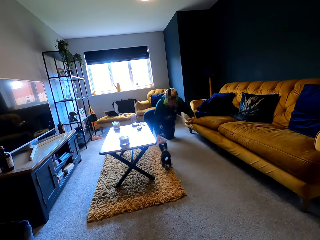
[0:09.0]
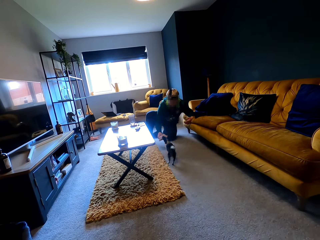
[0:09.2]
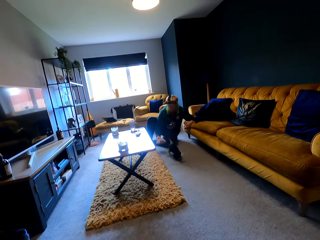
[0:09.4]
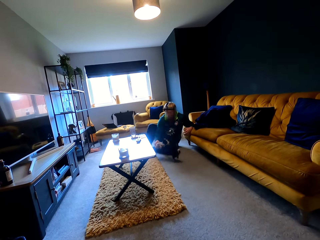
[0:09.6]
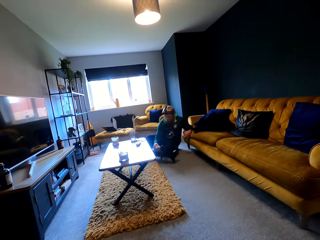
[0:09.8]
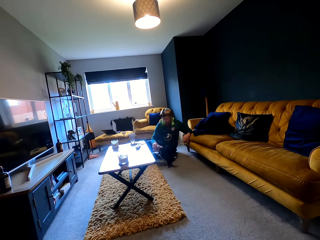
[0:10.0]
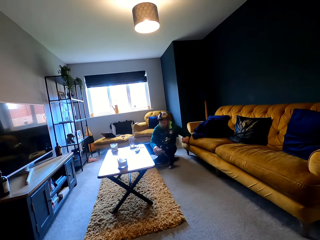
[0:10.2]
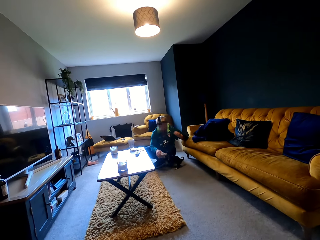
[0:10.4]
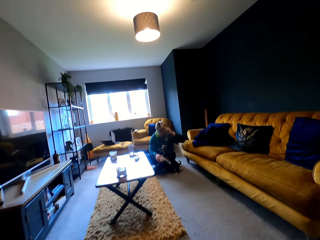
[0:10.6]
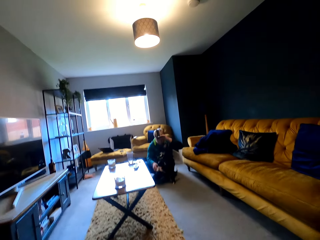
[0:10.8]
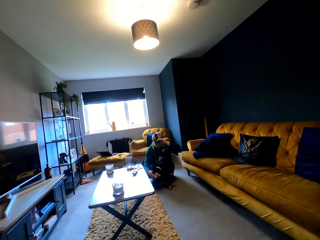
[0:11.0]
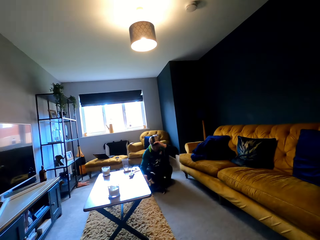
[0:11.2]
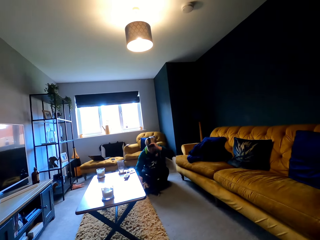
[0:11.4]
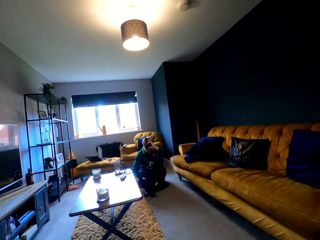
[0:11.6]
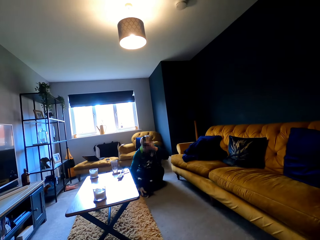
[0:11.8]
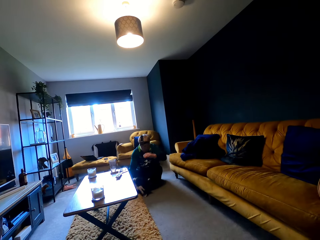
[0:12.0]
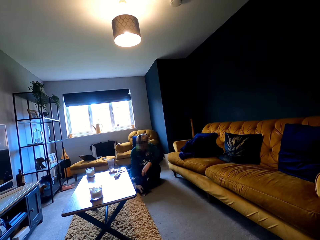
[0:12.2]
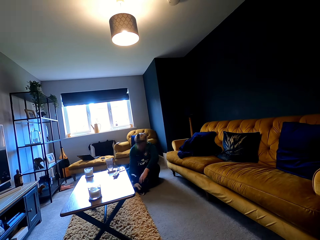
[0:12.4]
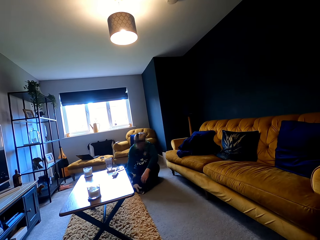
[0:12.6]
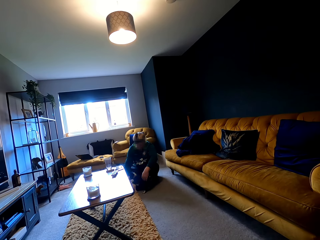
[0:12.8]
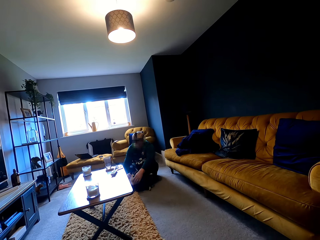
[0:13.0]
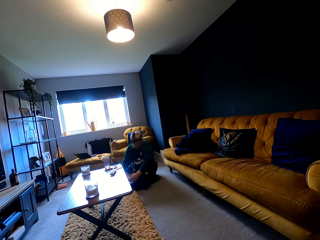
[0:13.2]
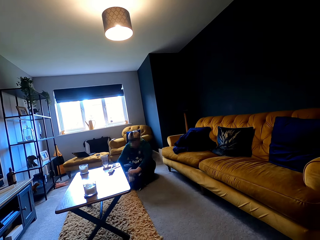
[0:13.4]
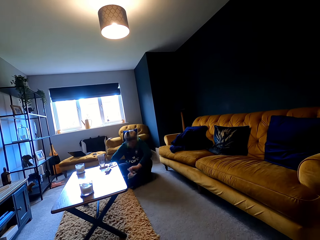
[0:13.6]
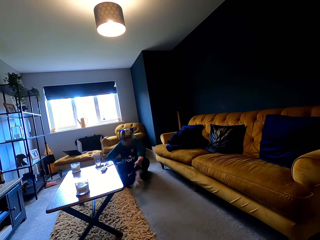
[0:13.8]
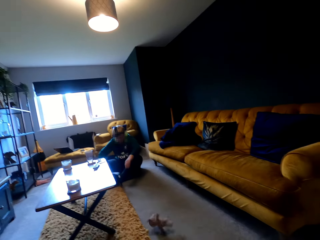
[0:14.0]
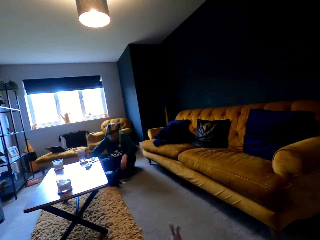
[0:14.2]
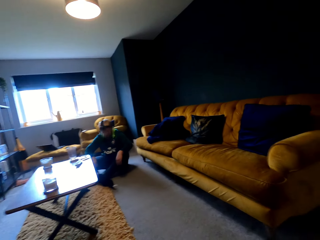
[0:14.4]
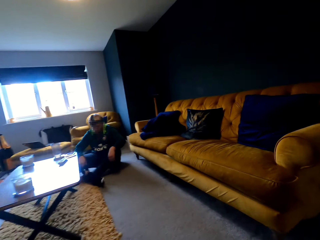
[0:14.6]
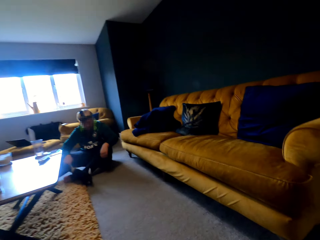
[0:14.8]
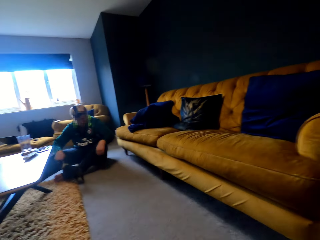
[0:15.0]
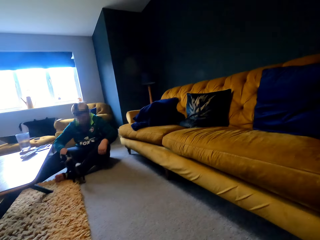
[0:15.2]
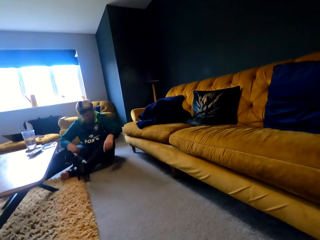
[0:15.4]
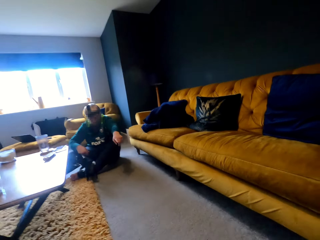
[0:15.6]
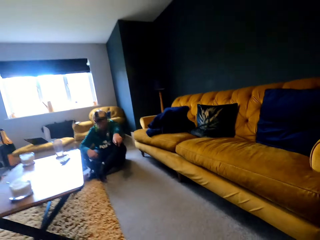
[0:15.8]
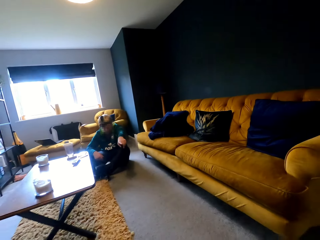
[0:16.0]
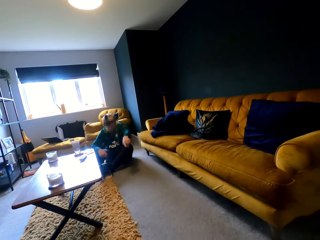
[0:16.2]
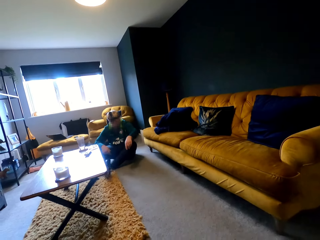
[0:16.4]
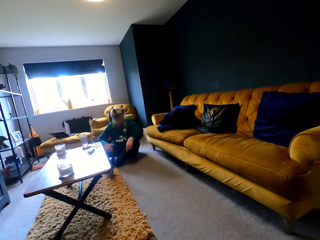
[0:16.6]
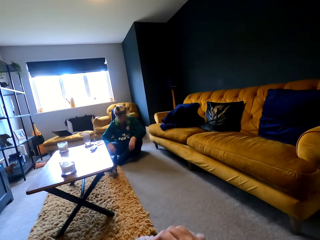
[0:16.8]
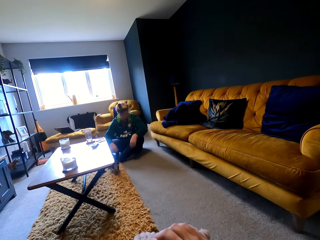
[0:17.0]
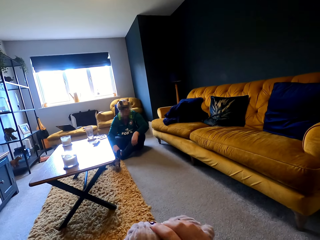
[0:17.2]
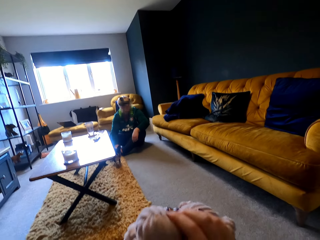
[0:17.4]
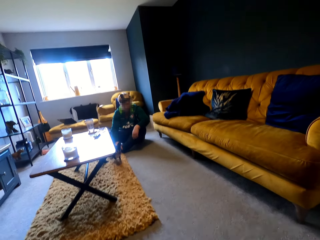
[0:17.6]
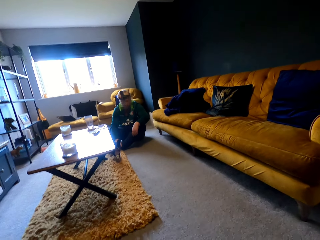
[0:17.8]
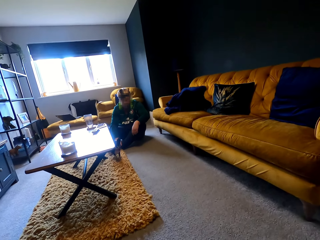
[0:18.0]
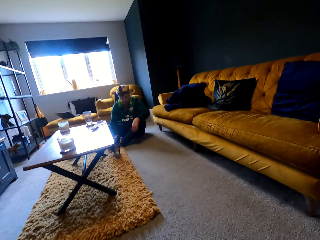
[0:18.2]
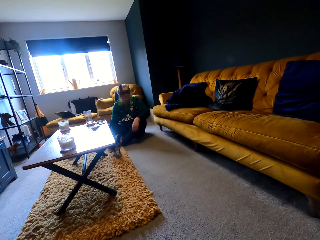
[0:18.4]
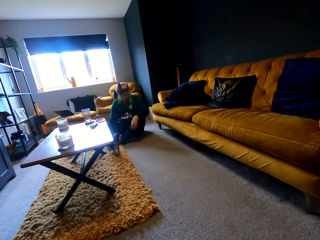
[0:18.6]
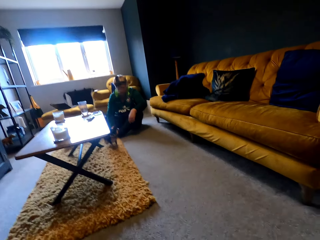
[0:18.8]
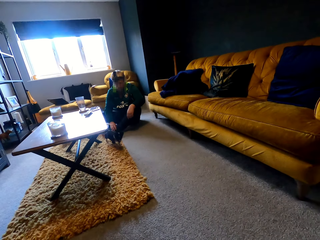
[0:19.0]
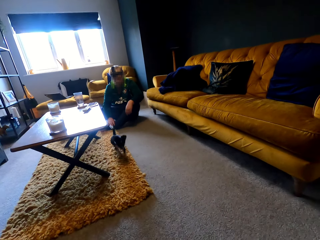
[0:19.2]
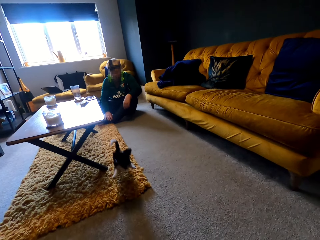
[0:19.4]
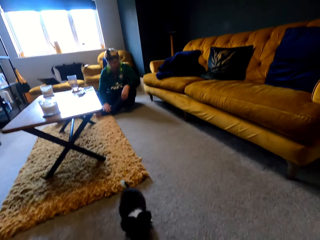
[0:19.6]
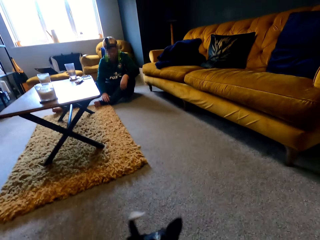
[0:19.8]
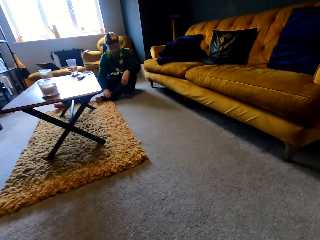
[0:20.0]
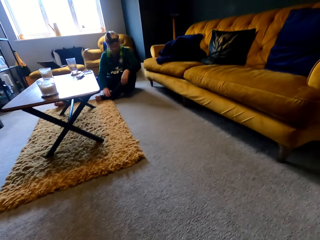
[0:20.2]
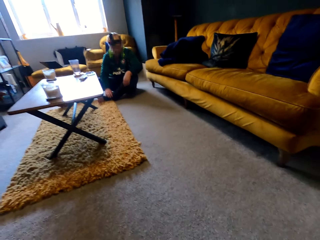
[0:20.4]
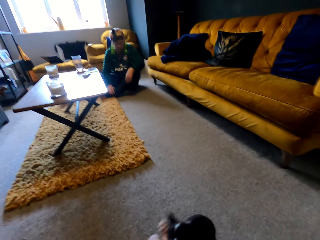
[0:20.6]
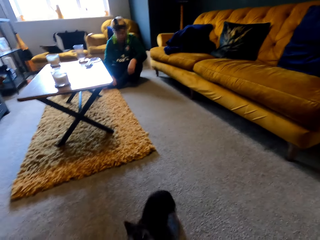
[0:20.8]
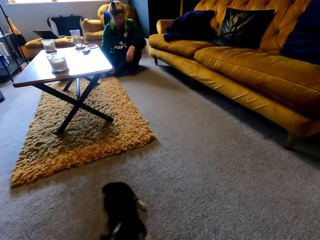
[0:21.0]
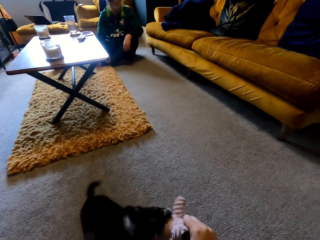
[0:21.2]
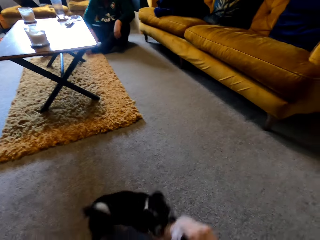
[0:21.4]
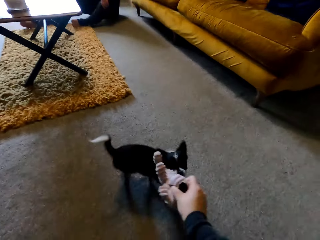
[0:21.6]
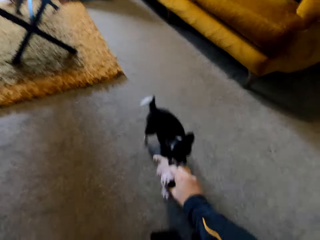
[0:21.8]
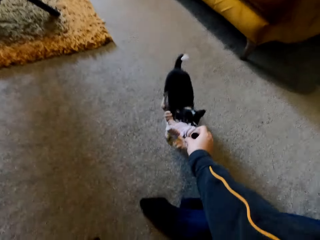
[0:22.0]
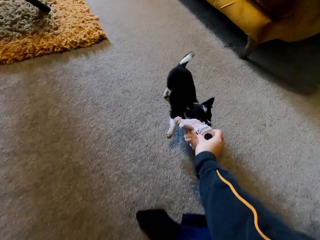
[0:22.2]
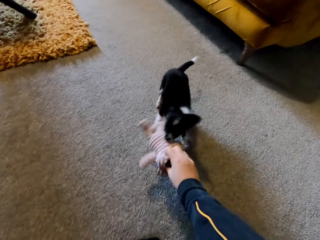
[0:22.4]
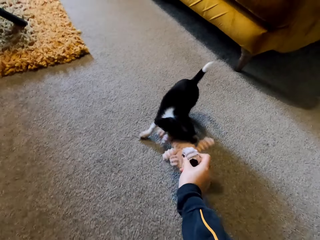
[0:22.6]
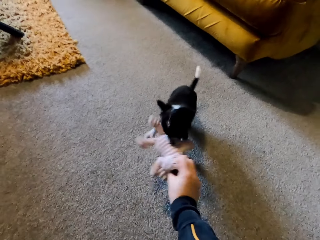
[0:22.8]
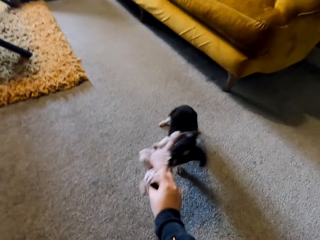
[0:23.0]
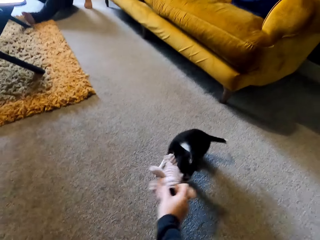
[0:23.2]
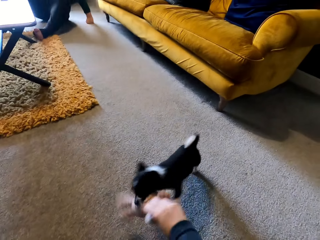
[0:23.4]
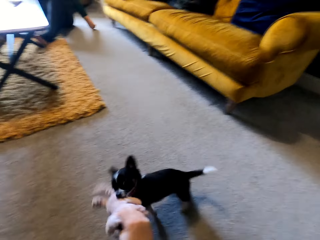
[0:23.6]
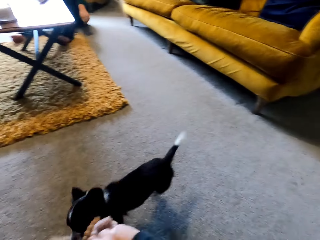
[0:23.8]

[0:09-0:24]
A man waves a stuffed animal at a puppy. The man kneels down and plays with the puppy. The man throws the stuffed animal. The camera wearer waves the stuffed animal at the puppy. They play with the puppy.

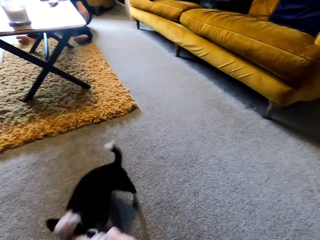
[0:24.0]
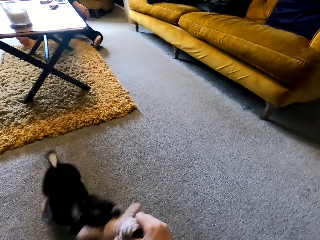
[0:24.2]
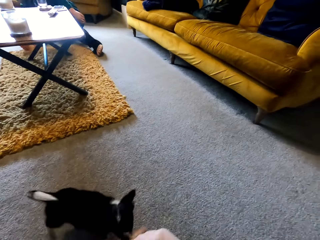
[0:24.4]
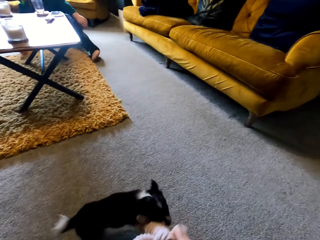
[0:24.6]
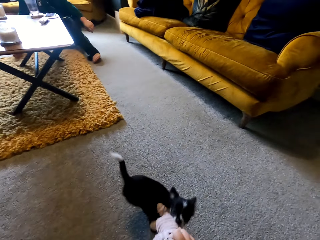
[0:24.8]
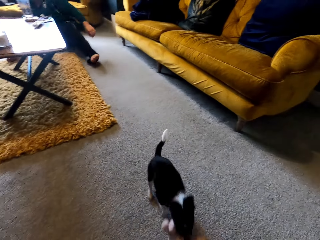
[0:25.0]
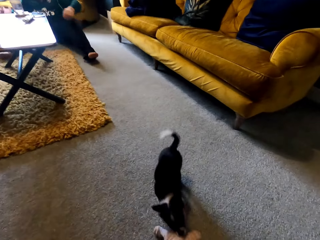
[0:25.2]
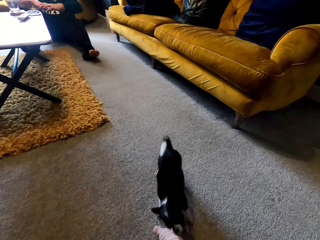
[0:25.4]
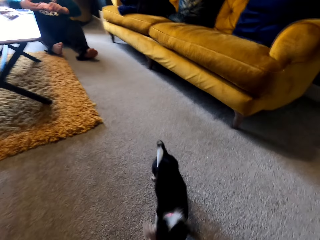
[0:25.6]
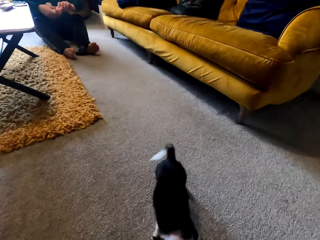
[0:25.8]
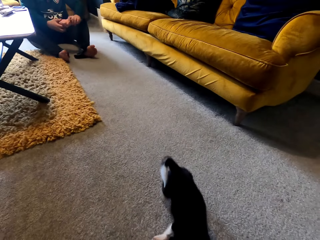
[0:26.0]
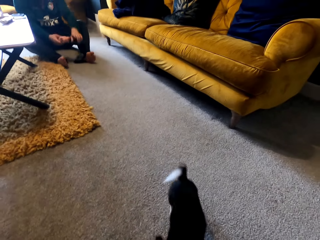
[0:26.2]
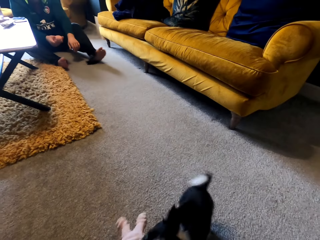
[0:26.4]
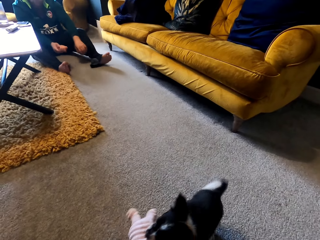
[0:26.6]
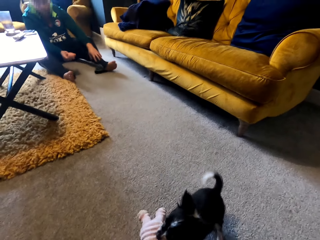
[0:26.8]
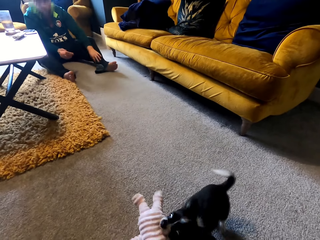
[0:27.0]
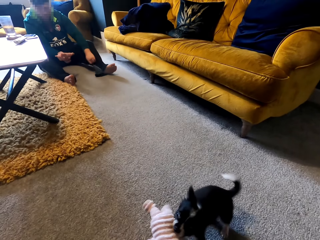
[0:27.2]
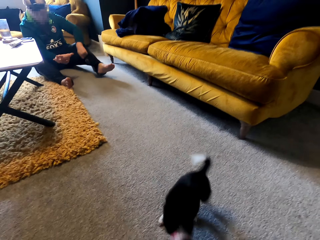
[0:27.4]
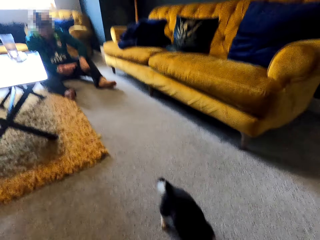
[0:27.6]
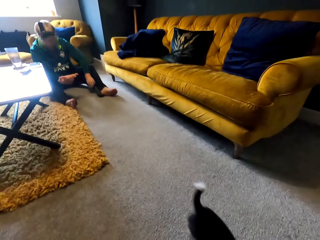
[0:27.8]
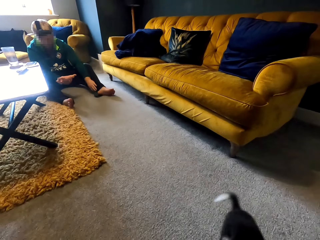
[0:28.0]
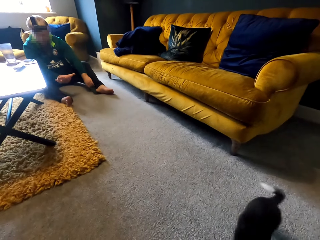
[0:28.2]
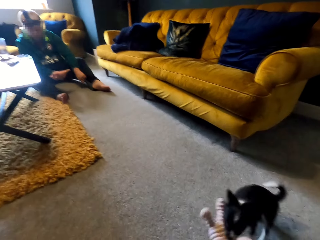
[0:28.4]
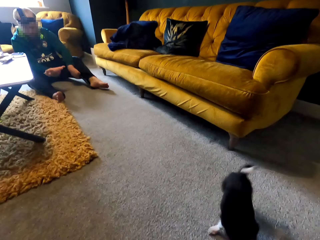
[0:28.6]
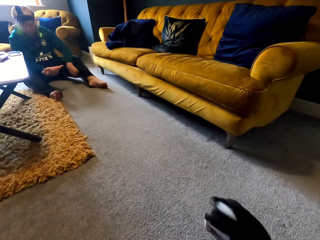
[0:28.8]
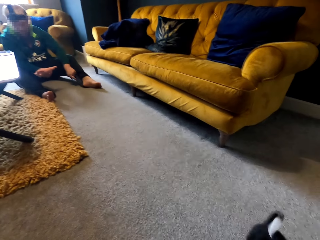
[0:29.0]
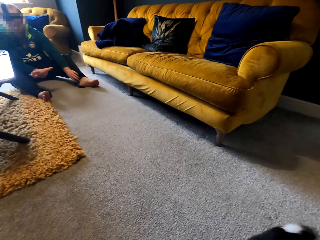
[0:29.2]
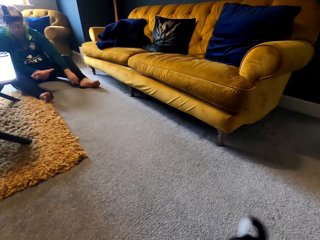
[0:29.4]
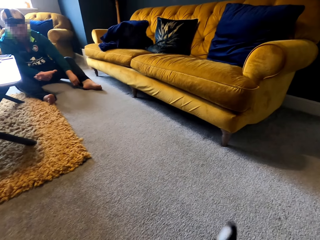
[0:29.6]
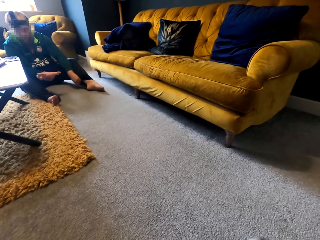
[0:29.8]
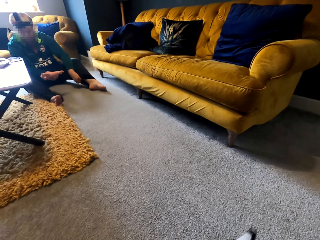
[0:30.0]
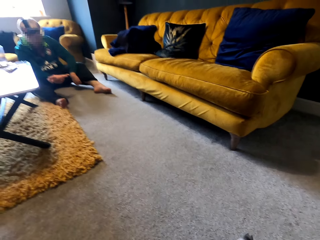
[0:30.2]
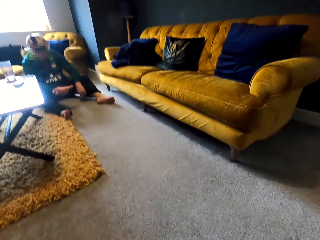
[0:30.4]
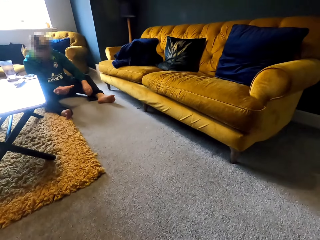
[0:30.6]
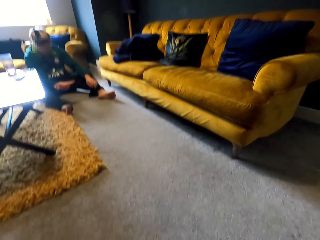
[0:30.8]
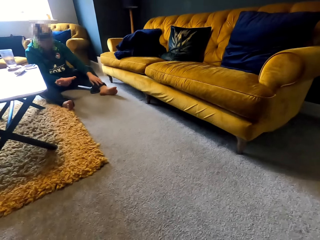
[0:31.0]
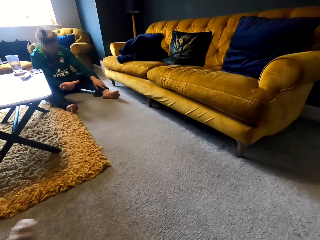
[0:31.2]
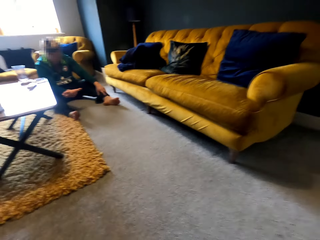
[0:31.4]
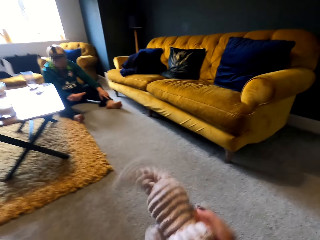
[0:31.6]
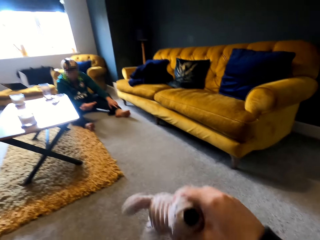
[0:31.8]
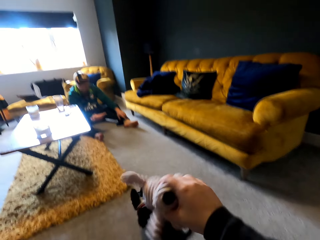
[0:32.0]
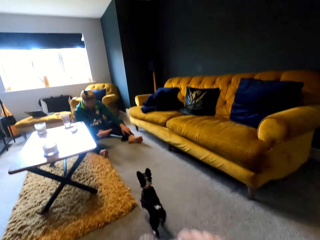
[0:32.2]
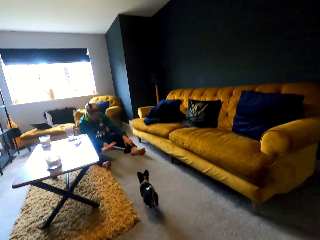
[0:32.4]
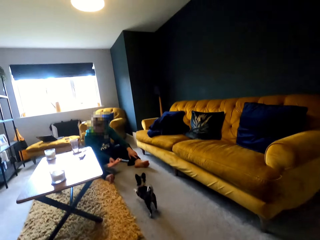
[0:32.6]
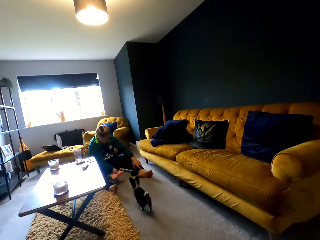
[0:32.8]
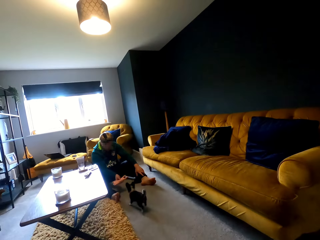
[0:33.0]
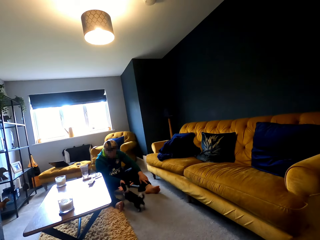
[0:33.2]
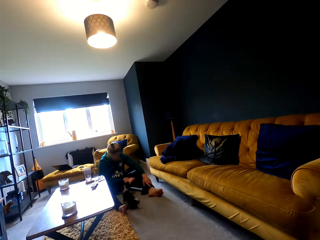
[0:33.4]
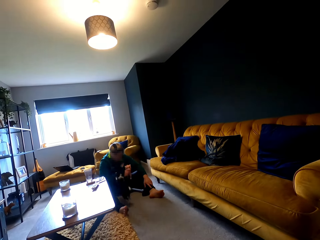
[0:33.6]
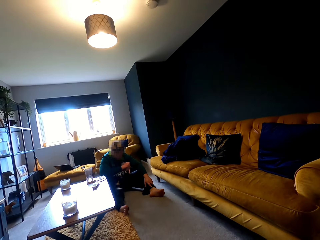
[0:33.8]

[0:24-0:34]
The camera wearer plays with a puppy. A man holds a stuffed animal. The camera wearer waves the stuffed animal at the puppy. The man holds the stuffed animal.
